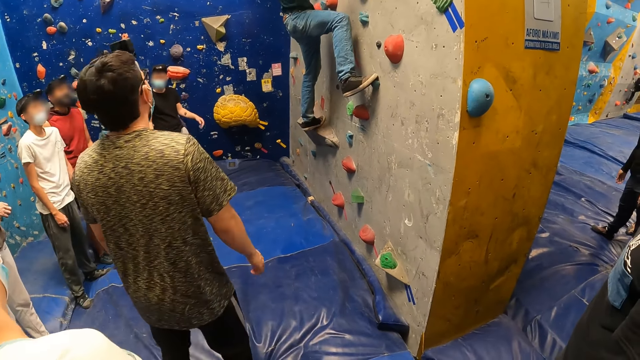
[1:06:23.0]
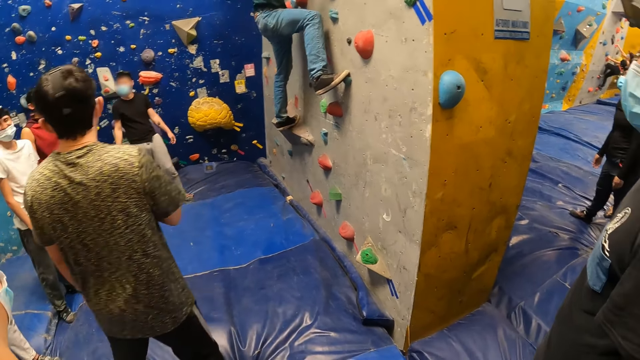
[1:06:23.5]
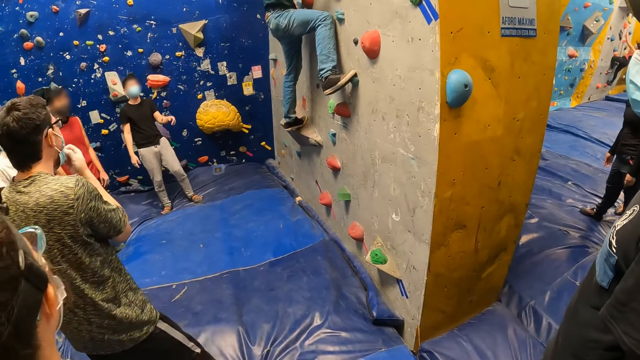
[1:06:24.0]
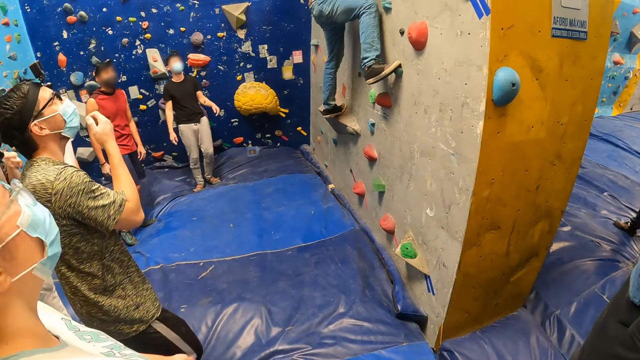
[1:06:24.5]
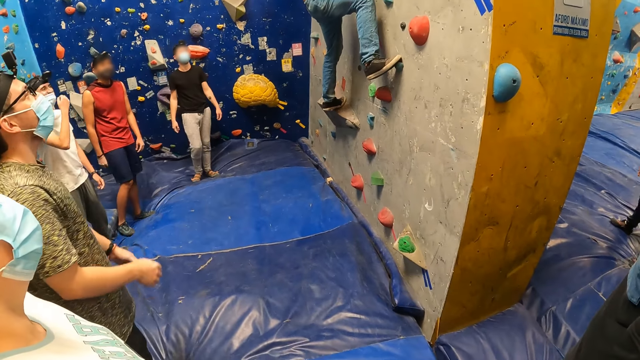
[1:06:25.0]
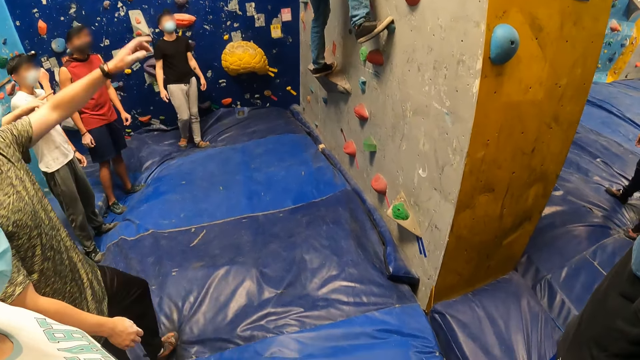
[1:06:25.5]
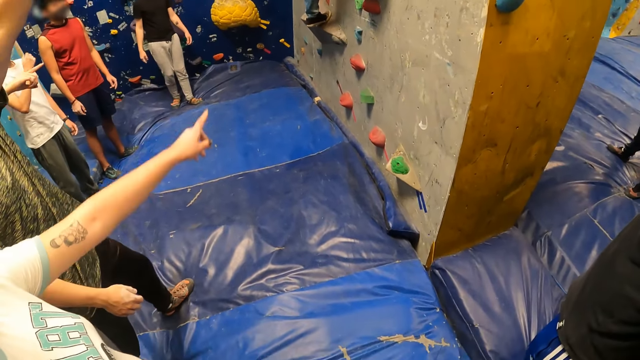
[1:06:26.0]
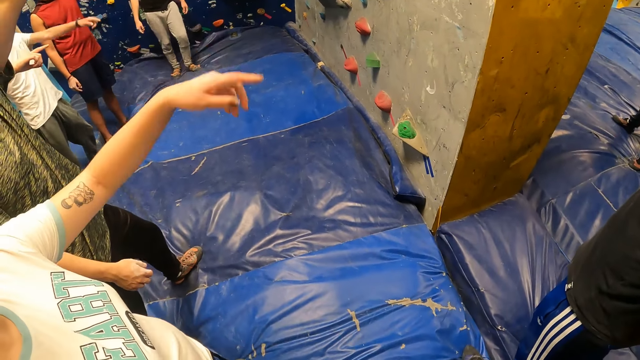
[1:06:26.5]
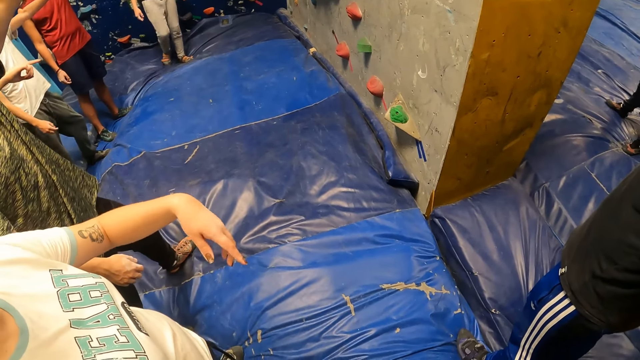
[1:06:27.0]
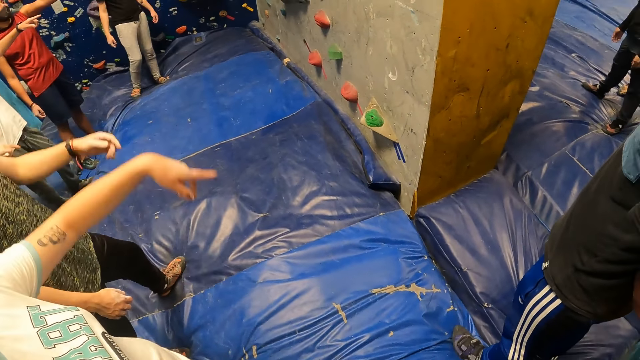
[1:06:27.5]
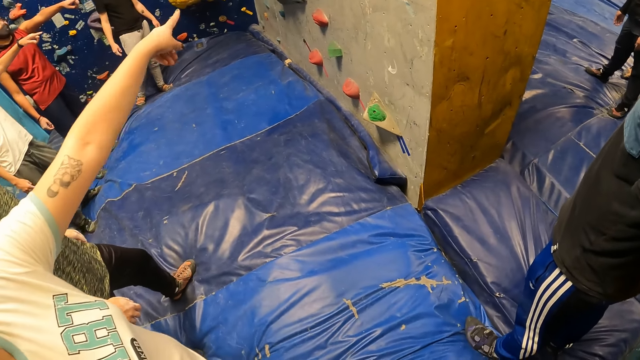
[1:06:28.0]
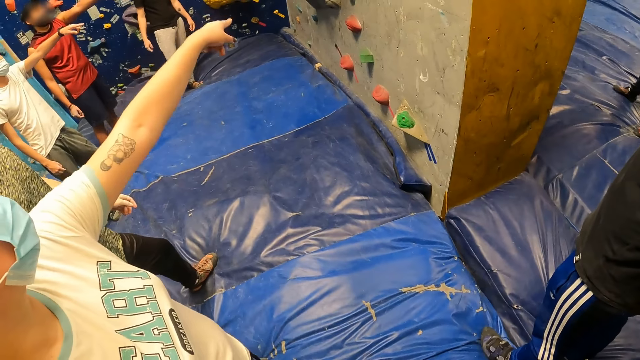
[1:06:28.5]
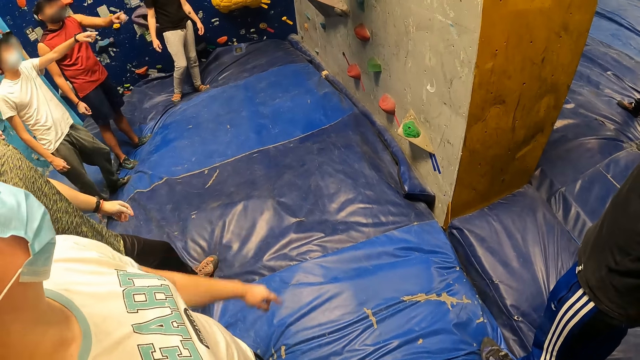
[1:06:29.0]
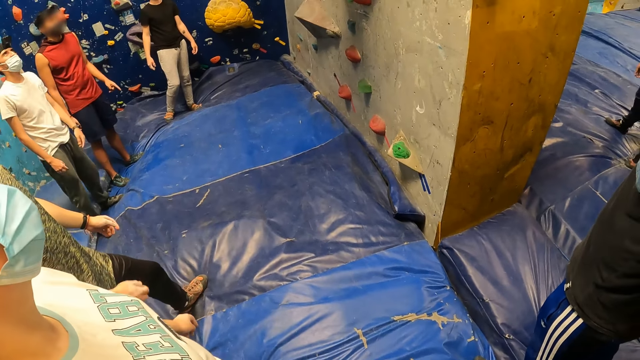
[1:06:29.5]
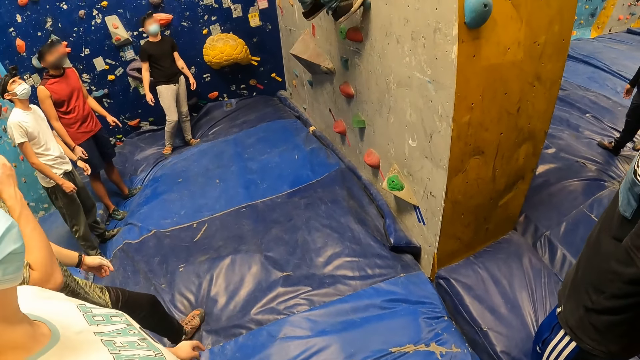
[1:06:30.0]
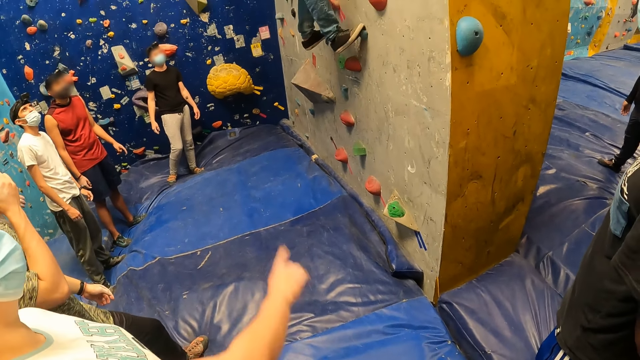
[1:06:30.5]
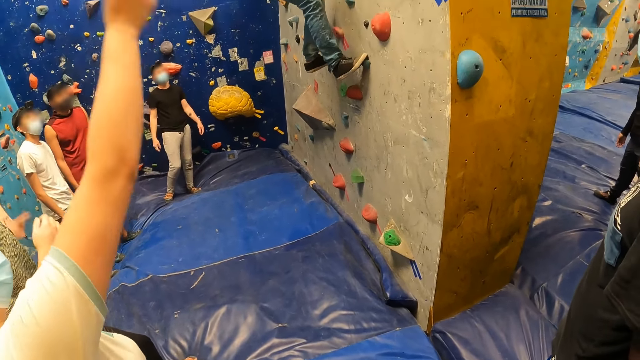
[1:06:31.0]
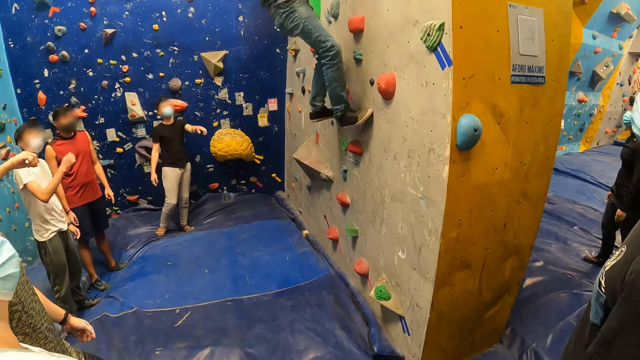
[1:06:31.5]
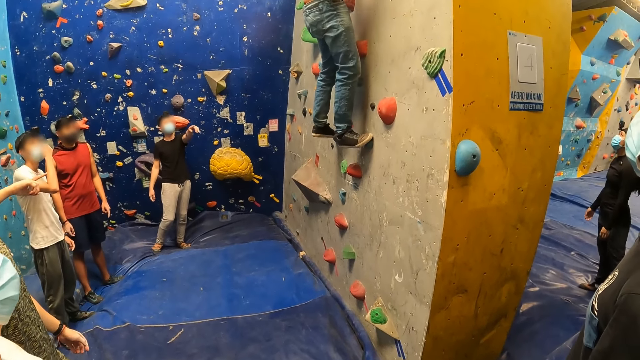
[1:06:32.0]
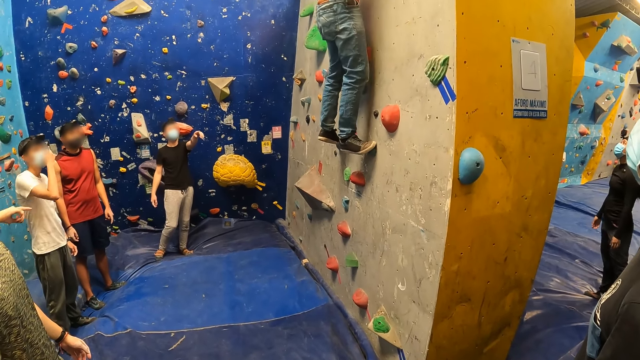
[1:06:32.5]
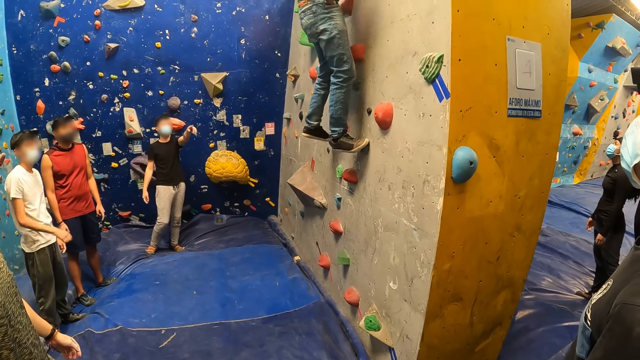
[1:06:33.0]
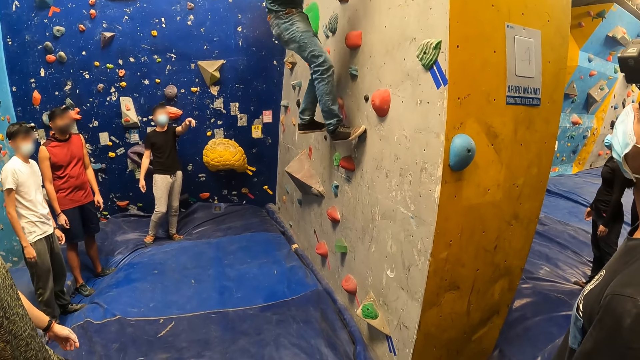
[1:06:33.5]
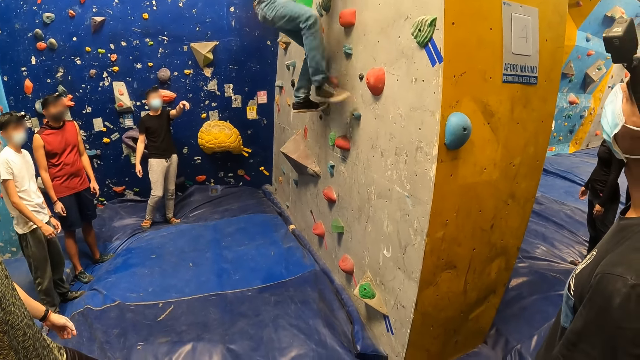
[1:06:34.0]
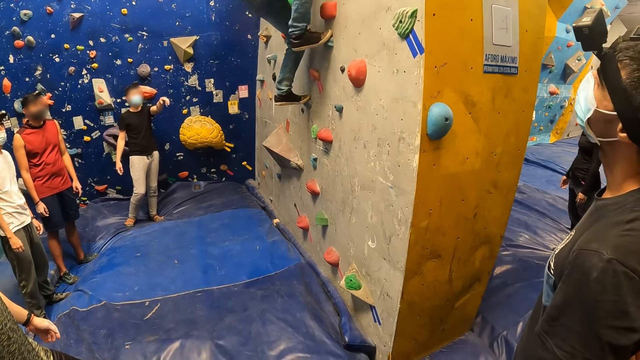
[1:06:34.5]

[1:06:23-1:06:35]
The man adjusts a face mask on his face with his right hand. Another man adjusts a face mask on his face with his right hand.

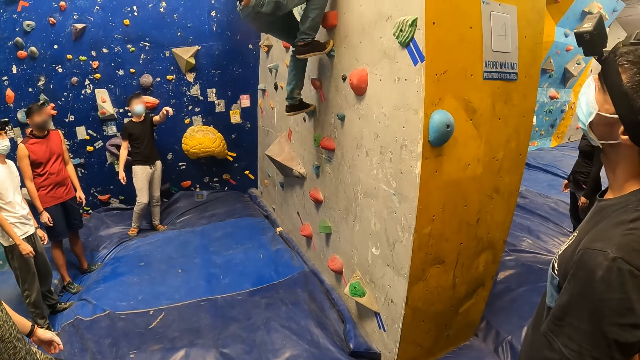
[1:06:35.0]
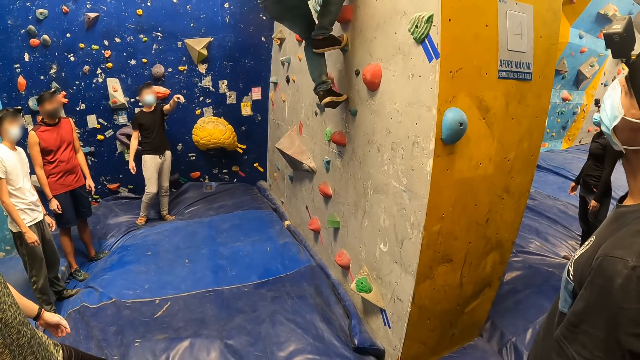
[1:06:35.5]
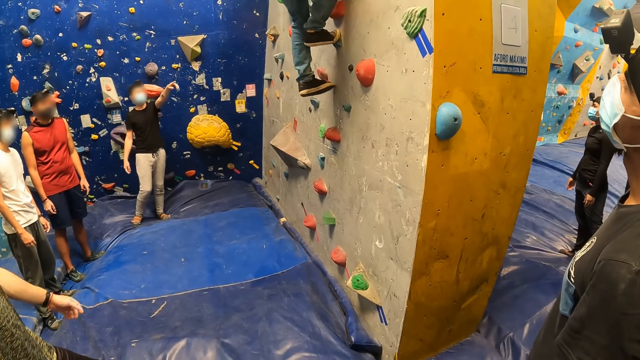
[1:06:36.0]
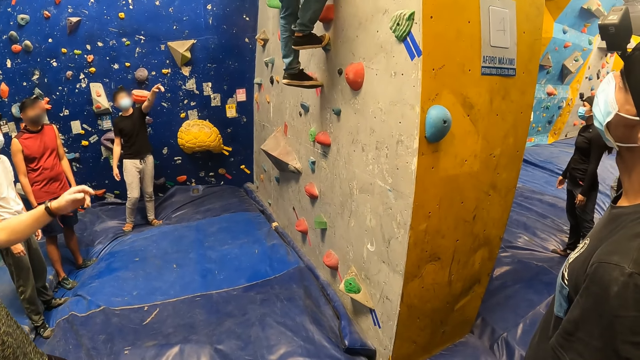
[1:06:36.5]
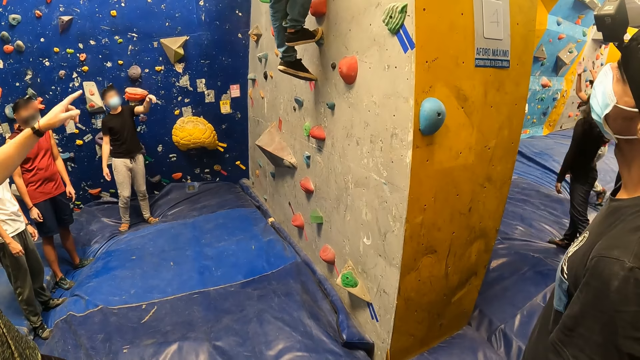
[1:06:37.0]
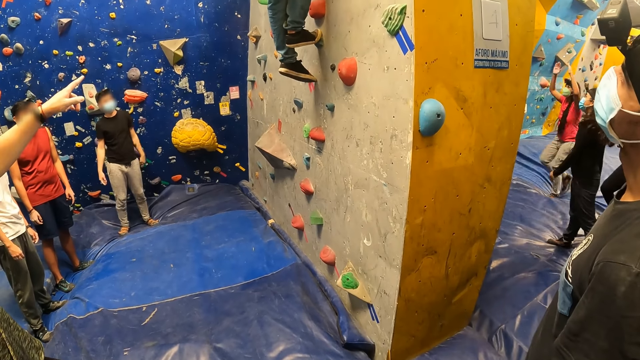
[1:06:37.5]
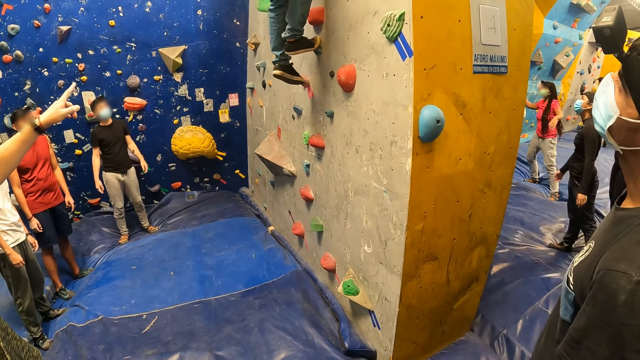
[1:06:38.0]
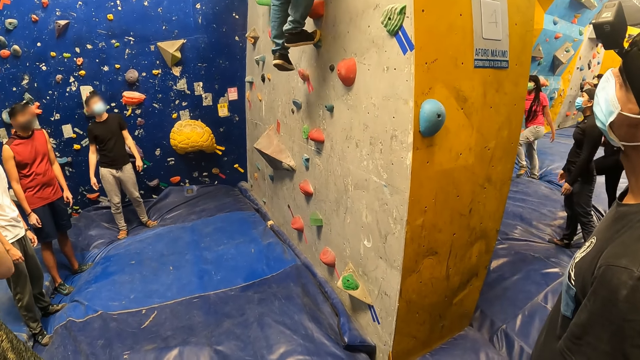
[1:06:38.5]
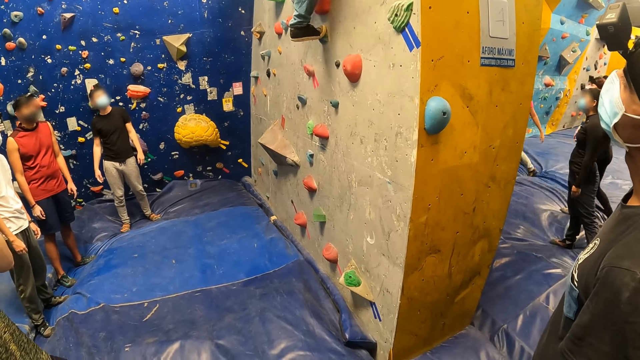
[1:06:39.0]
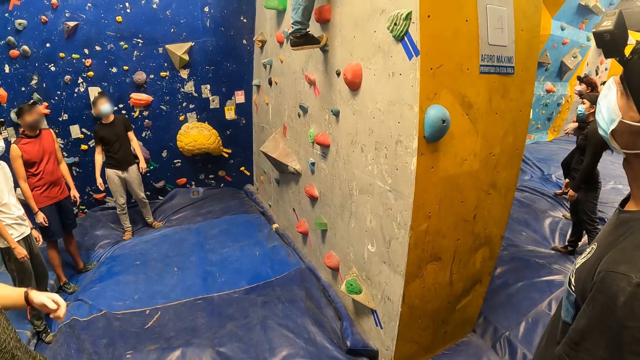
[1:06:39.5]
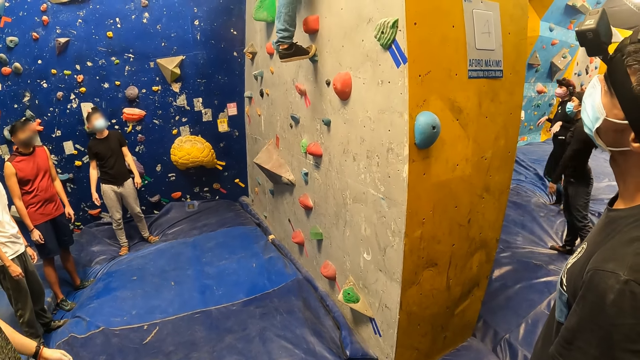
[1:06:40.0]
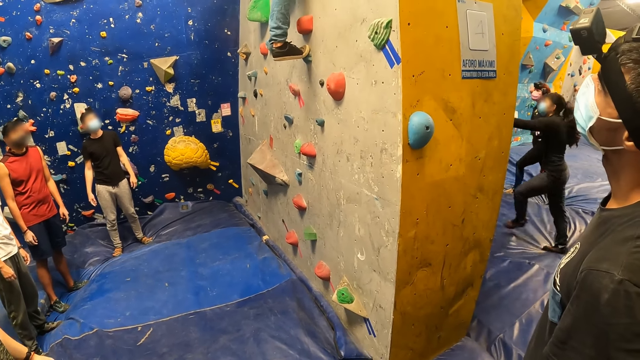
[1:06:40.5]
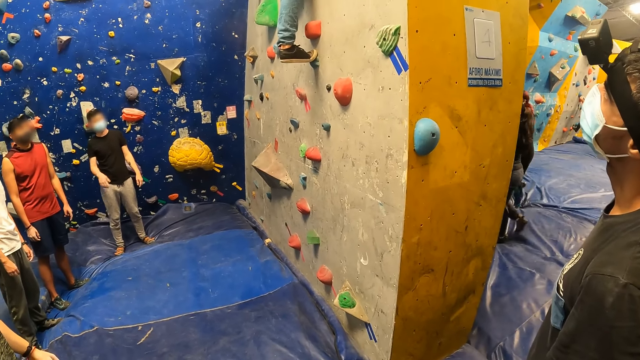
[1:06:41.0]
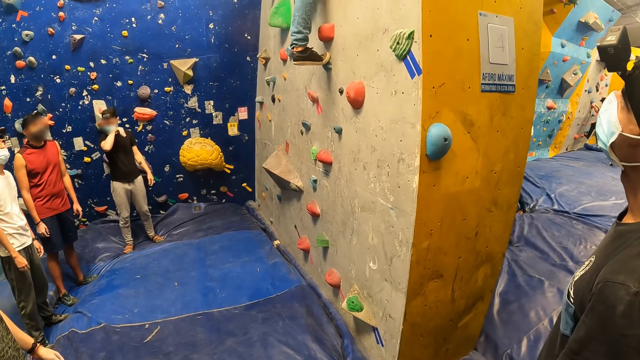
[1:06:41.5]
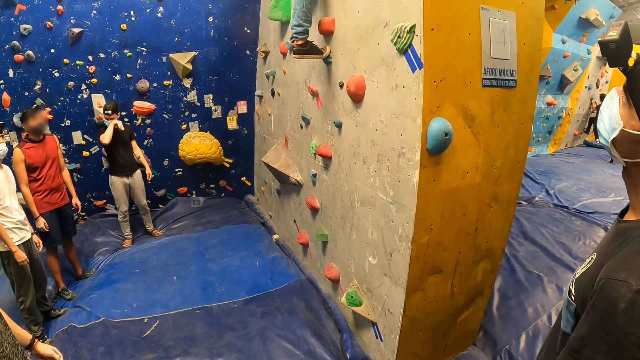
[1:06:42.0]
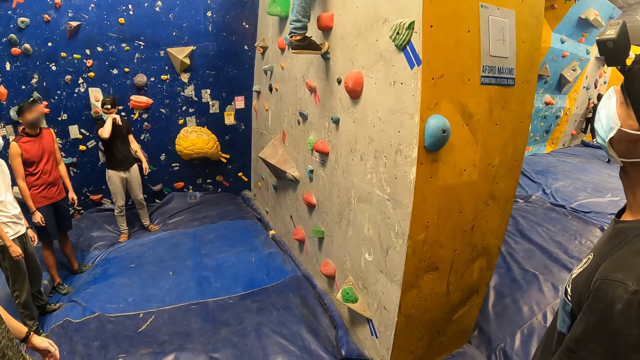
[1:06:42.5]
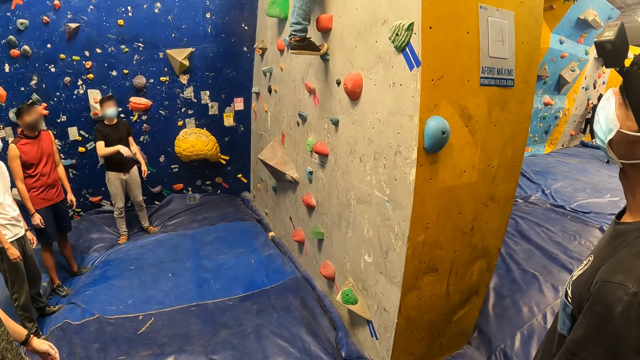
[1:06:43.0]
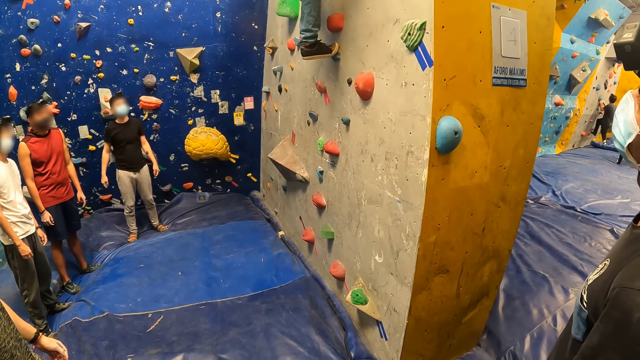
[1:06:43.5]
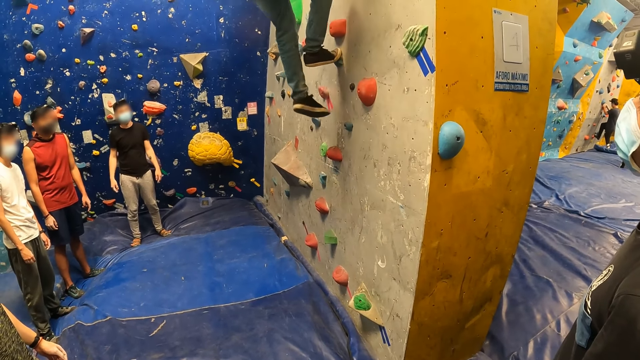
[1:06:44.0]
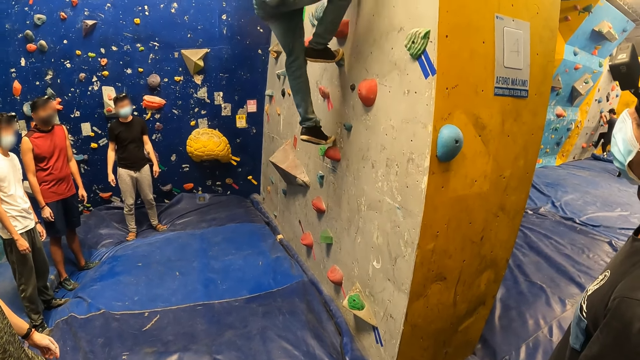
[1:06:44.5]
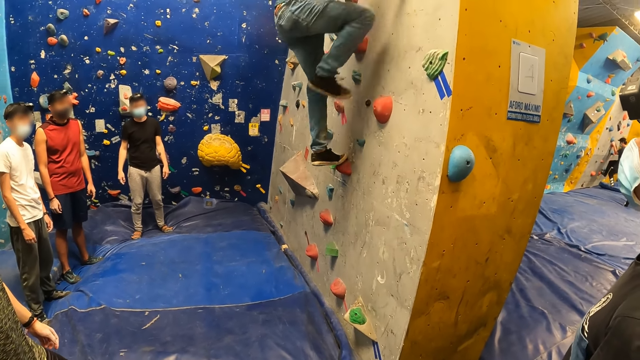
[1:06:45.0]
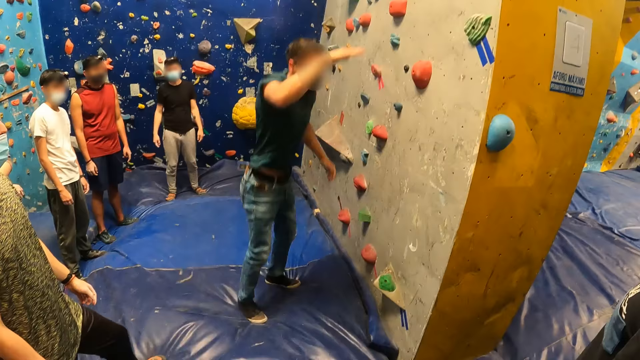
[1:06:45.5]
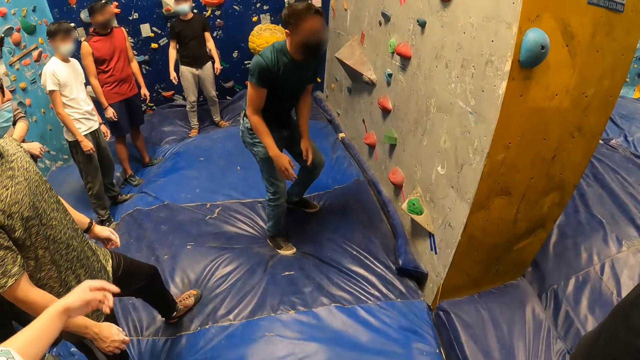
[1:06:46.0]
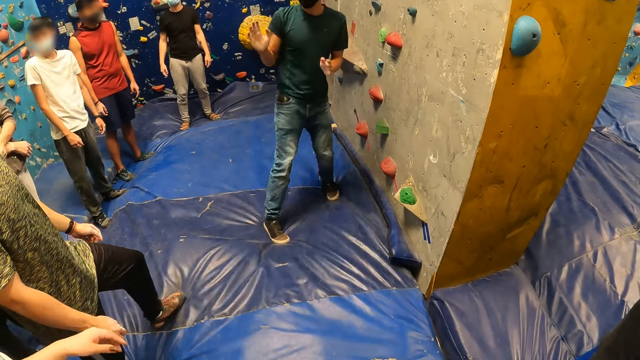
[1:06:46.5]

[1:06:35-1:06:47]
The man jumps down from the bouldering wall on a crash pad.
